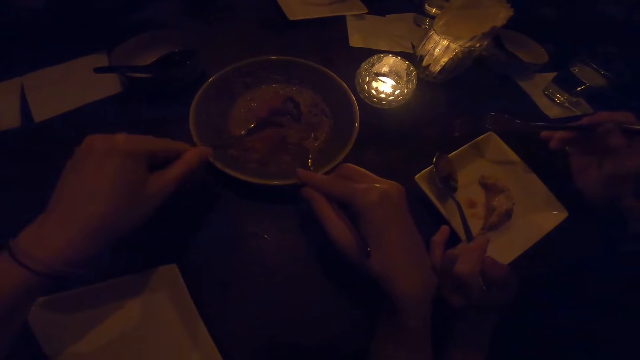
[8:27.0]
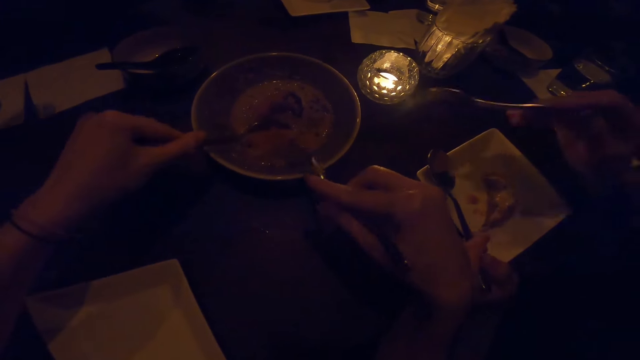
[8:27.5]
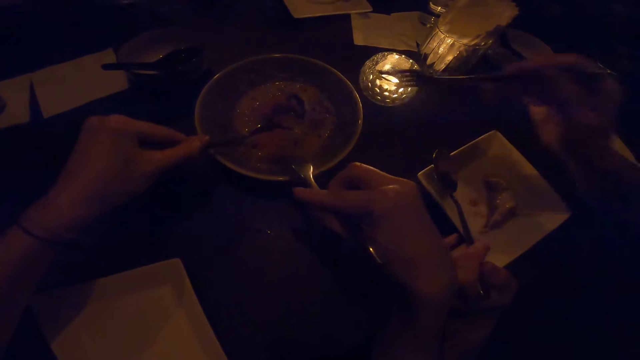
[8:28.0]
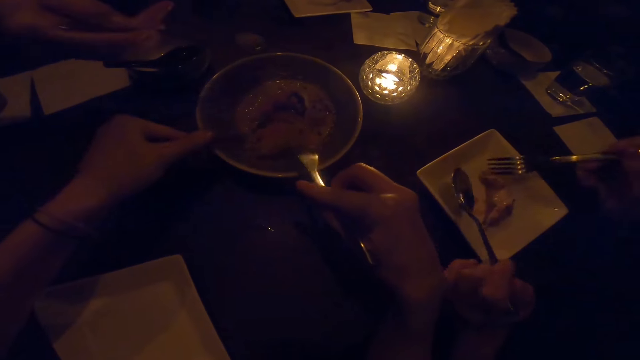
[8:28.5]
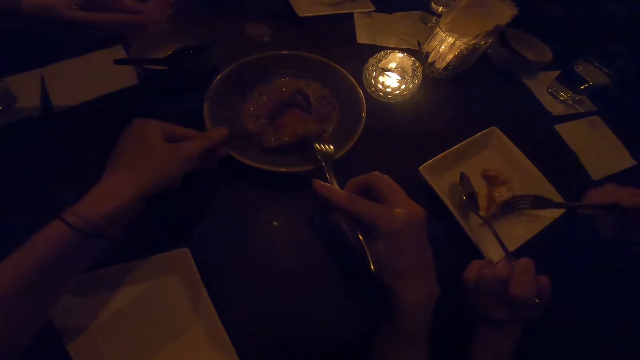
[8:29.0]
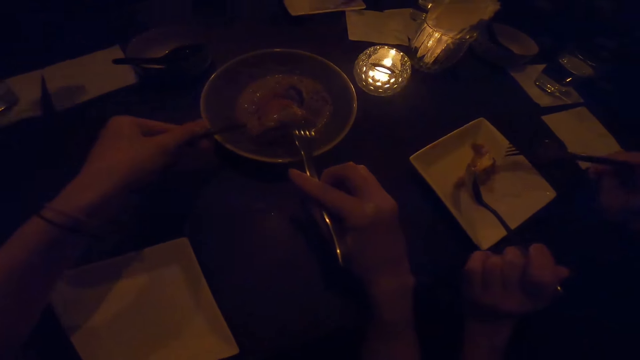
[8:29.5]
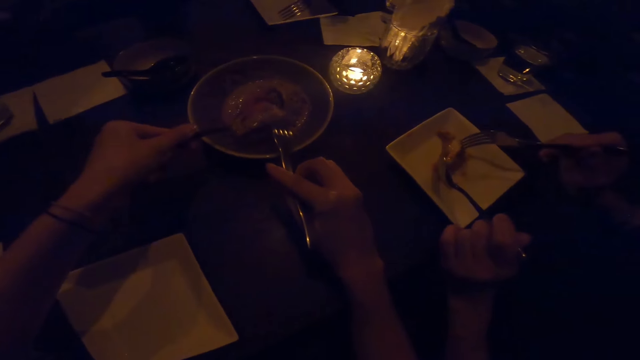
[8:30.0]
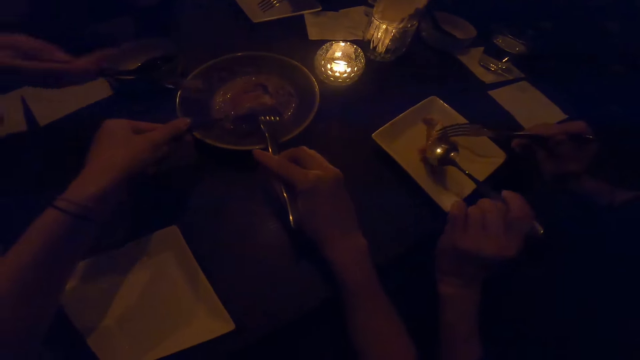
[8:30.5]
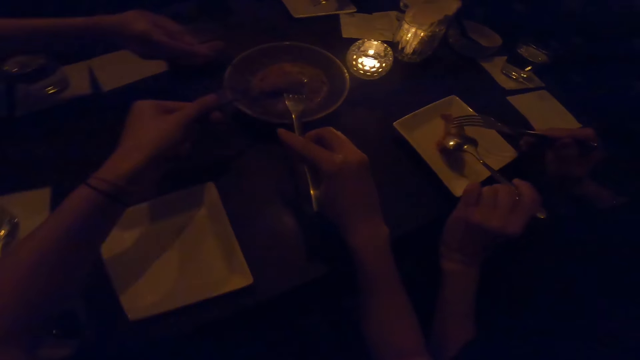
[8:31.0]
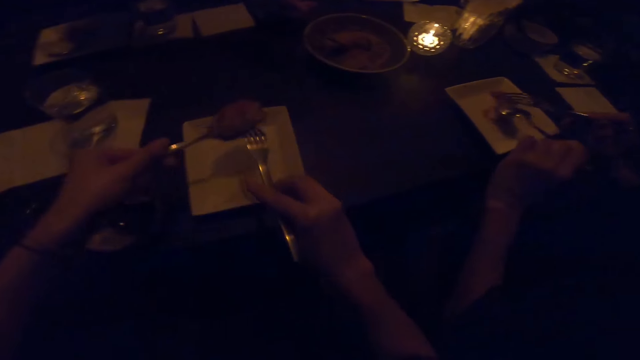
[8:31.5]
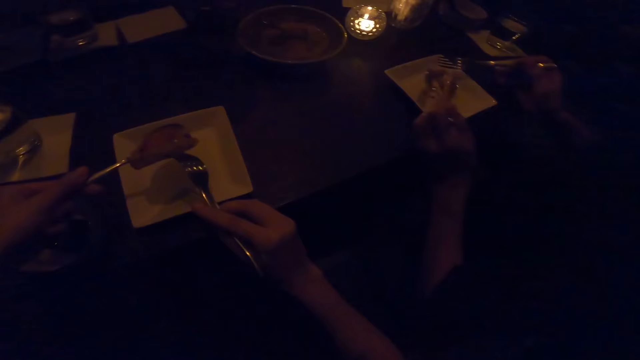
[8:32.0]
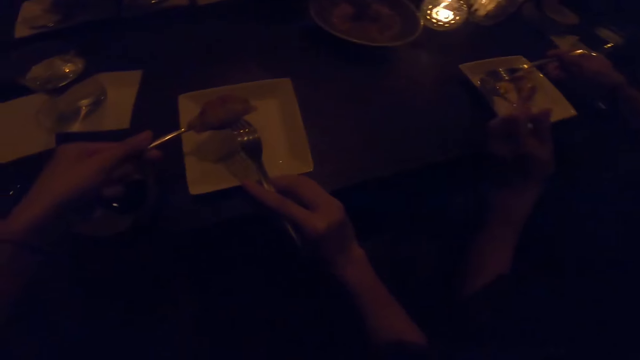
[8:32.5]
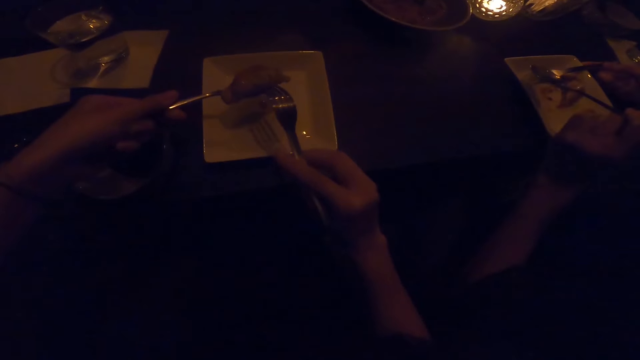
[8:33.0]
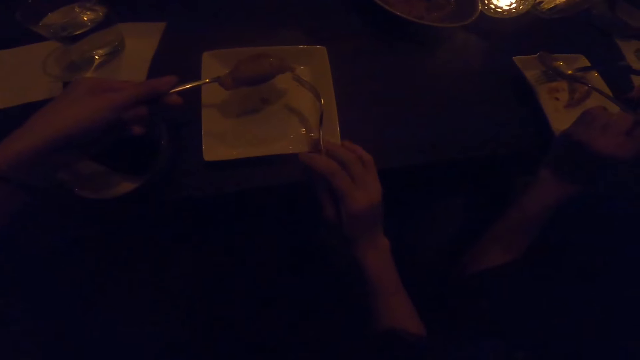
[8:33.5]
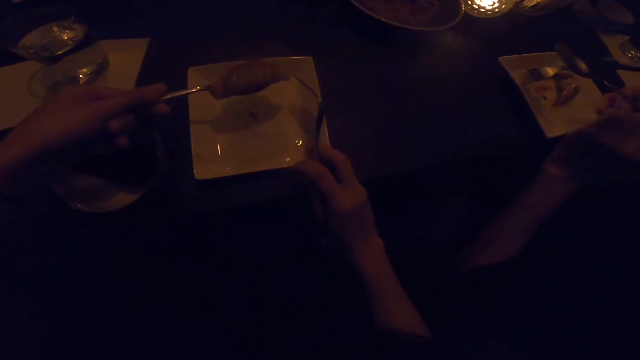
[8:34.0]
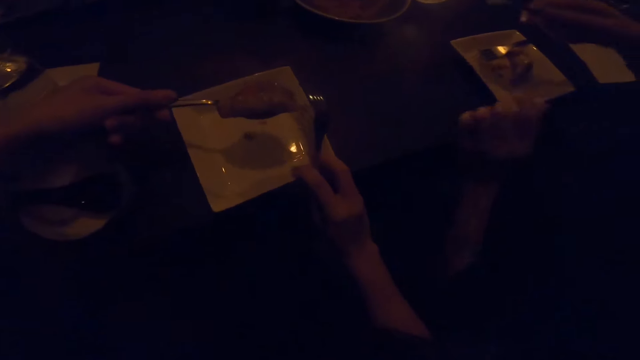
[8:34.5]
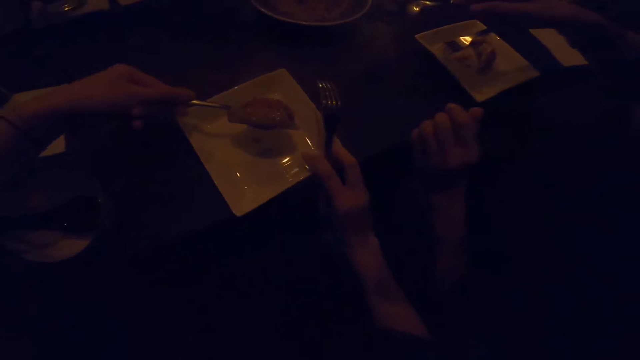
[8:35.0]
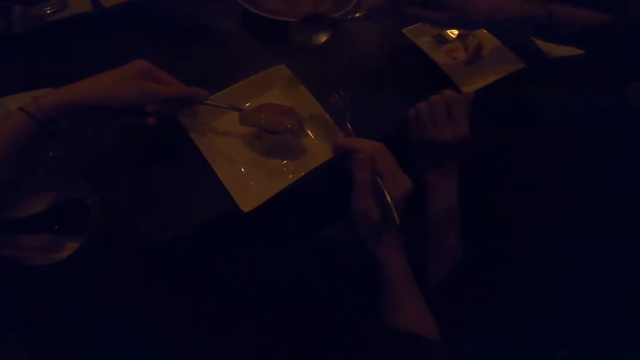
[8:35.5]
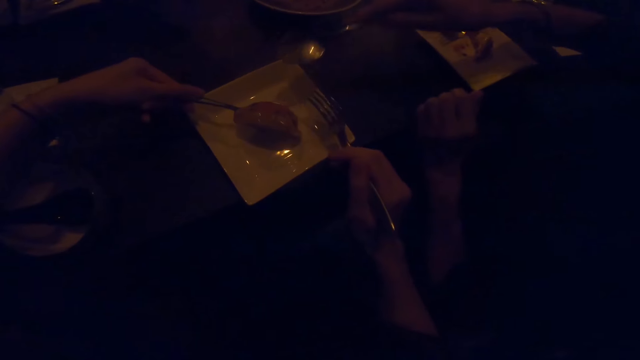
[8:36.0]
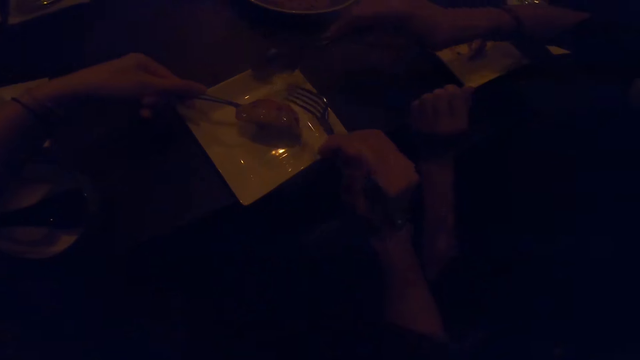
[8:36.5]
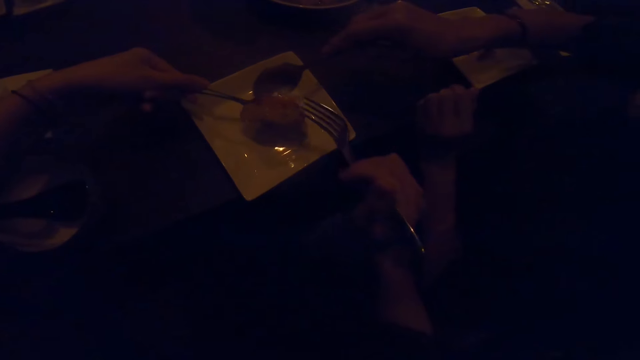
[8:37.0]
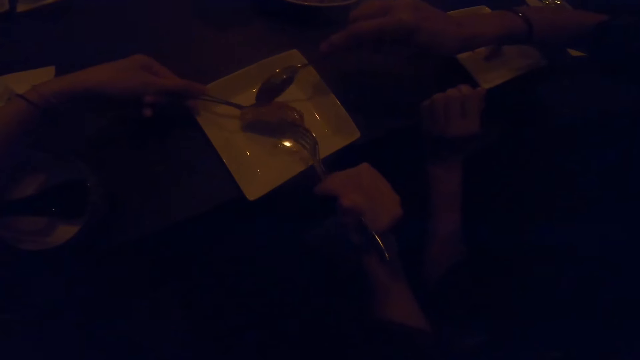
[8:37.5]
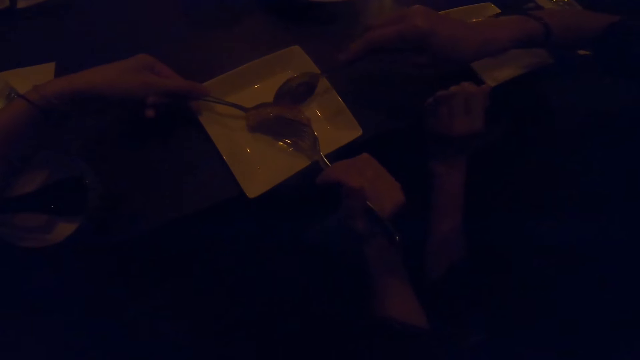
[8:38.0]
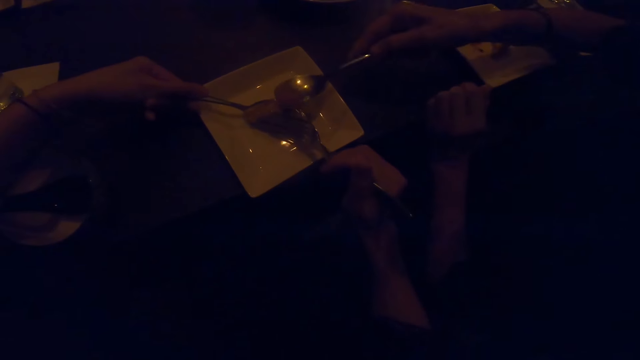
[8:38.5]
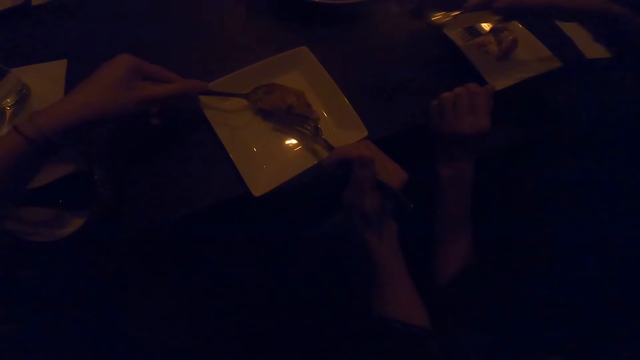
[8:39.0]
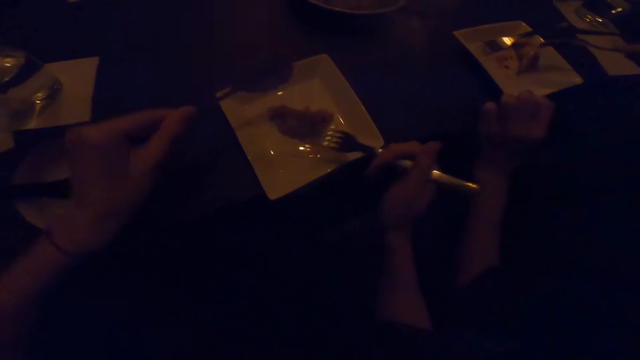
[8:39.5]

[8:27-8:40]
A woman points at something in the food. A man points into the plate and serves the food. The camera wearer puts soup in the plate. The woman touches the camera wearer's food.

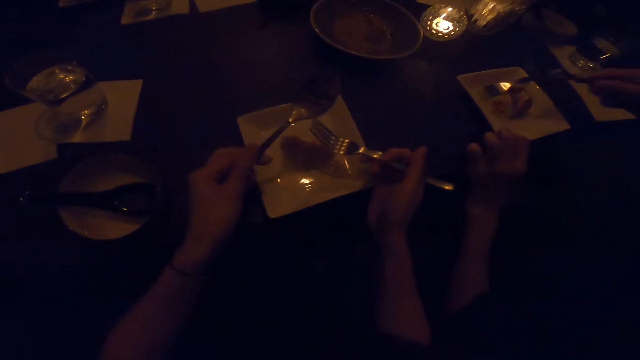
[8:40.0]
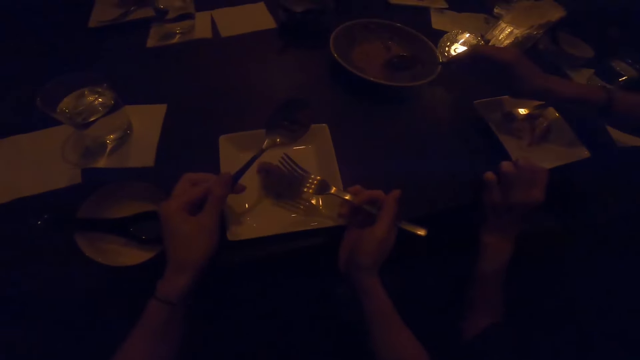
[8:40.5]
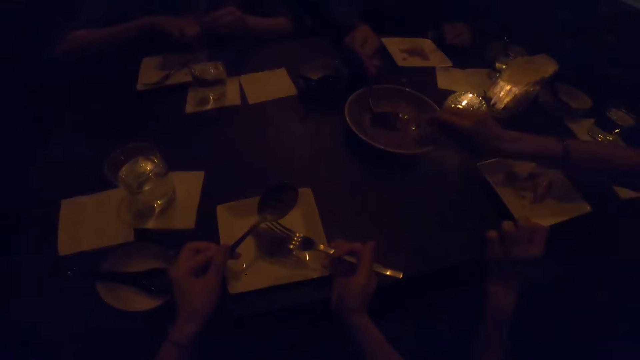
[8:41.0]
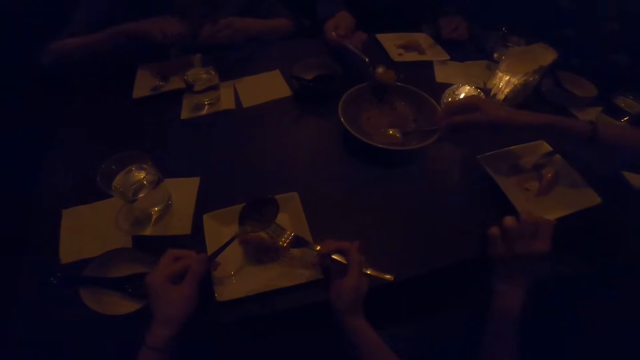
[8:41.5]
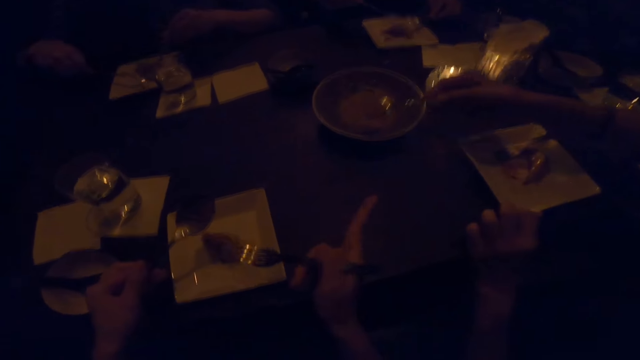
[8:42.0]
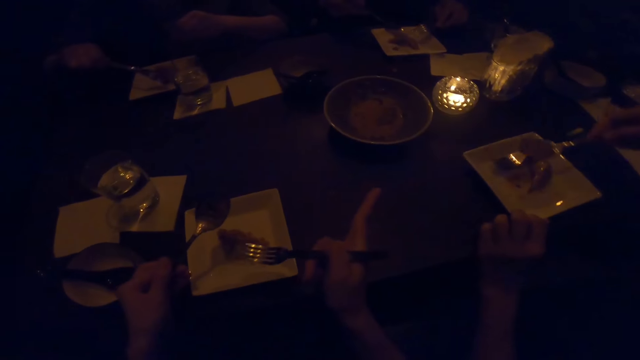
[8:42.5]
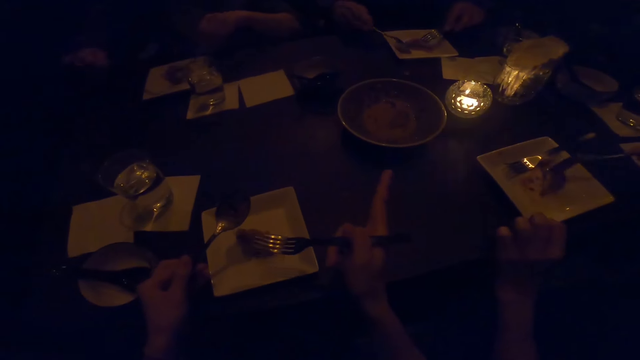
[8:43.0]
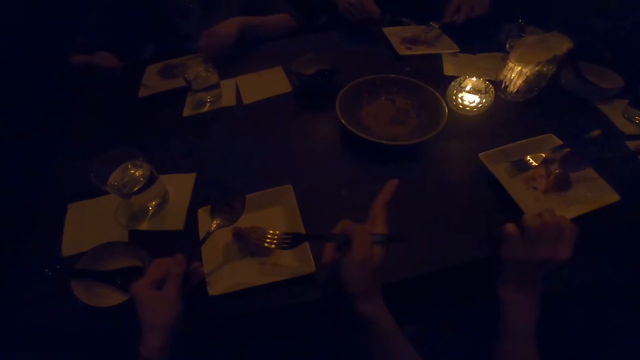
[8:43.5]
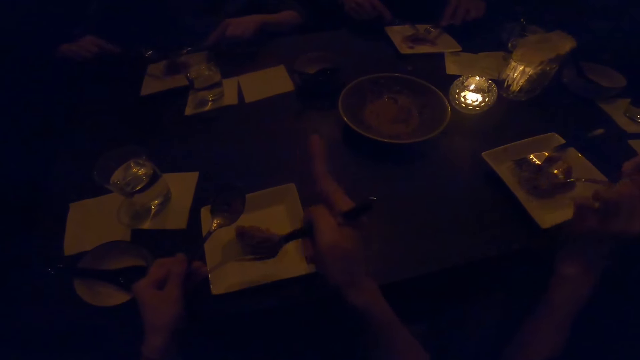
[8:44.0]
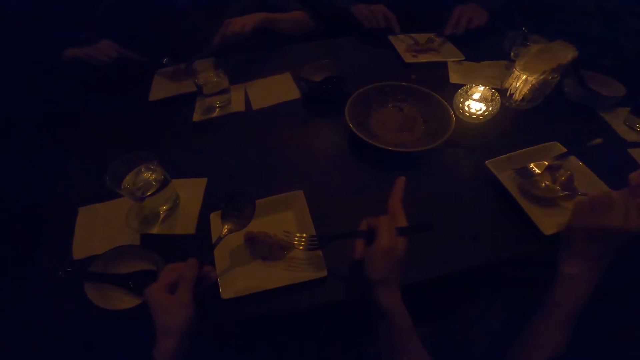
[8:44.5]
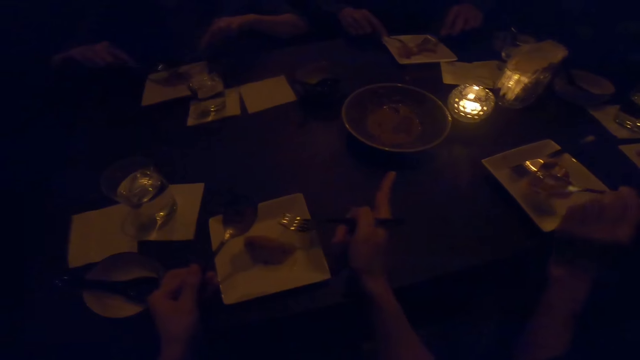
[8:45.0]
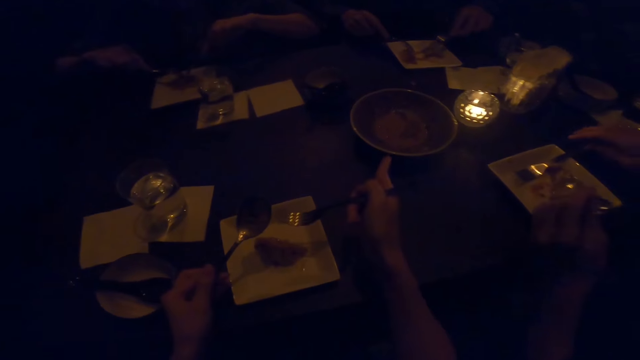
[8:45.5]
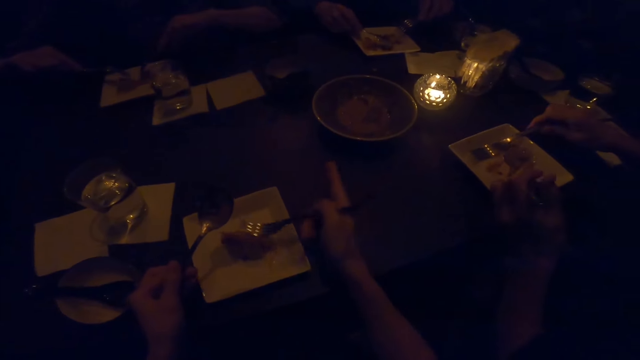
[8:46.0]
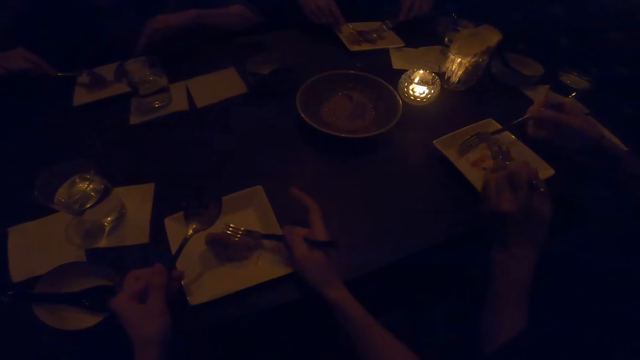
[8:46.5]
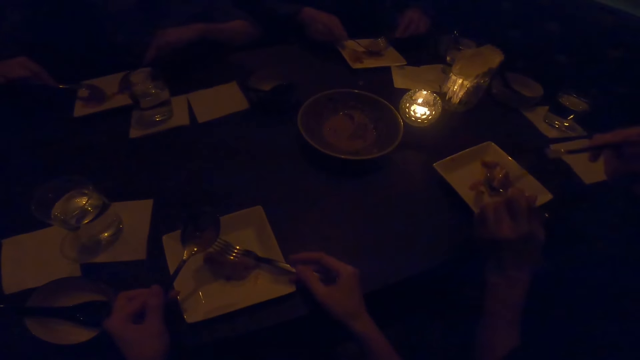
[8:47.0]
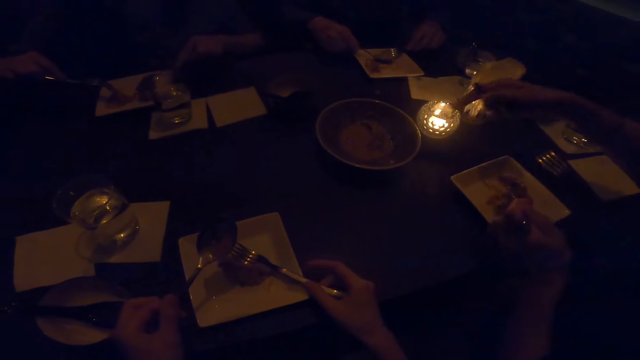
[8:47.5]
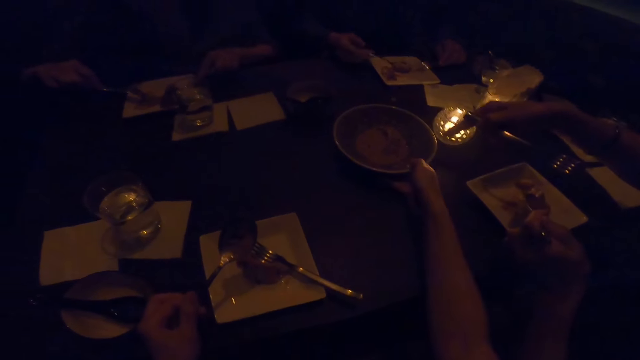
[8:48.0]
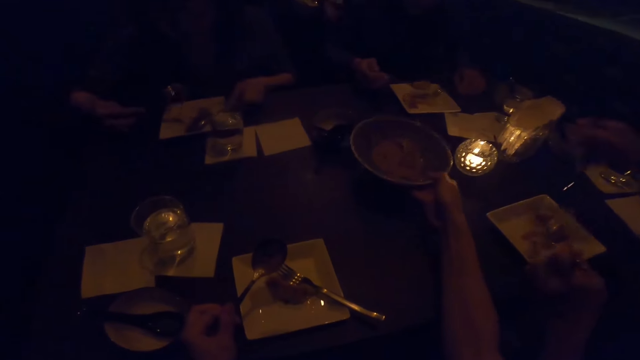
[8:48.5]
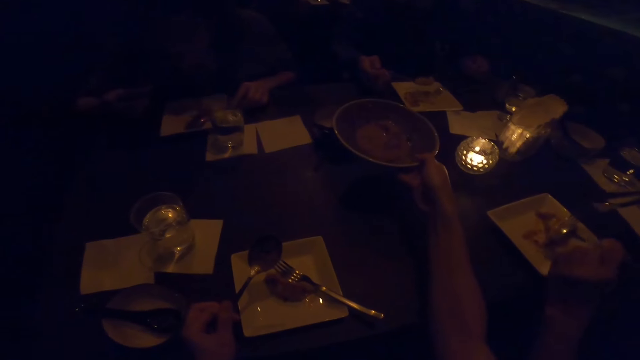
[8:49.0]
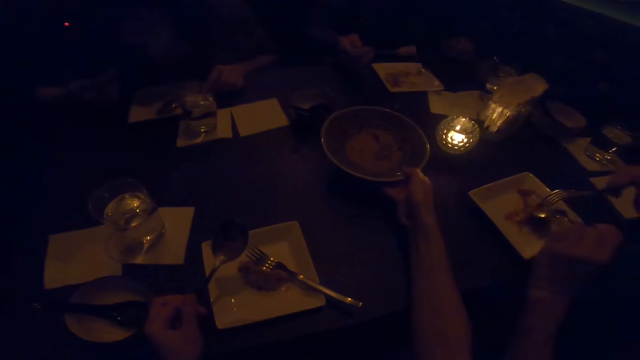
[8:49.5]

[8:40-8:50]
A man scoops soup. The camera wearer moves her plate. A woman serves food. The man puts soup in the plate. The camera wearer moves her hand. She places her fork on the plate. She picks the food bowl.
